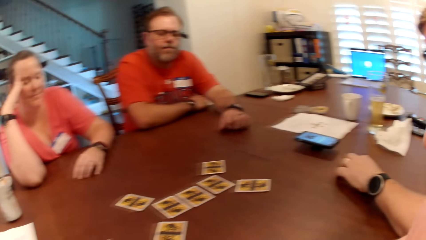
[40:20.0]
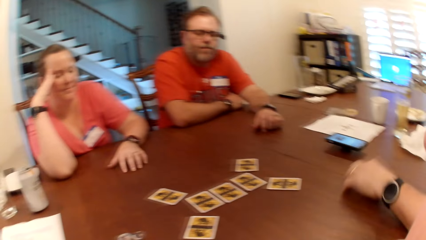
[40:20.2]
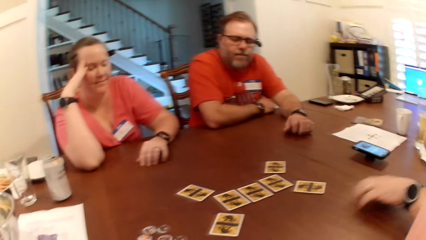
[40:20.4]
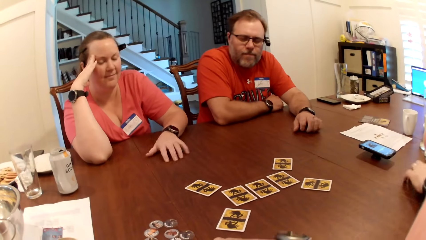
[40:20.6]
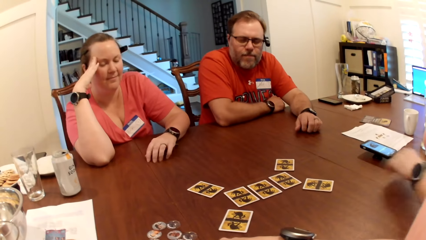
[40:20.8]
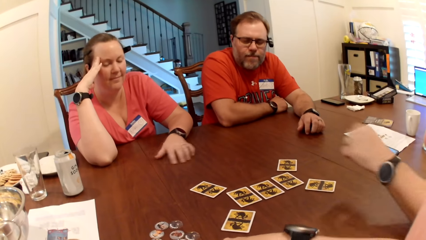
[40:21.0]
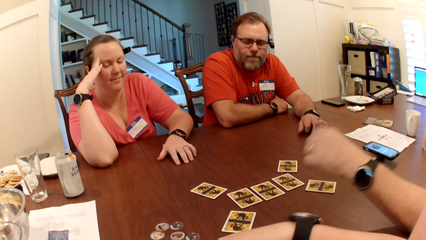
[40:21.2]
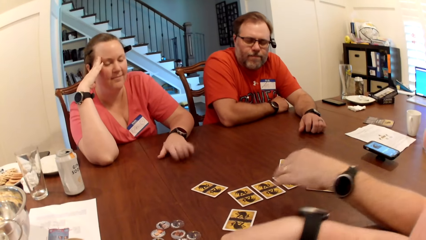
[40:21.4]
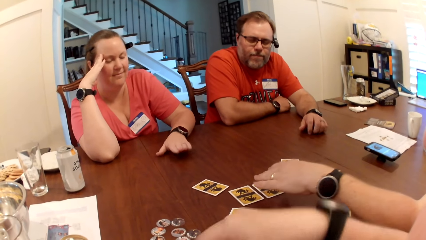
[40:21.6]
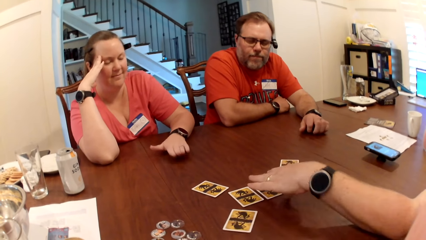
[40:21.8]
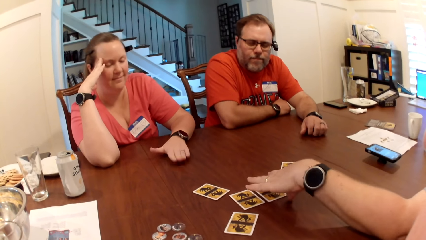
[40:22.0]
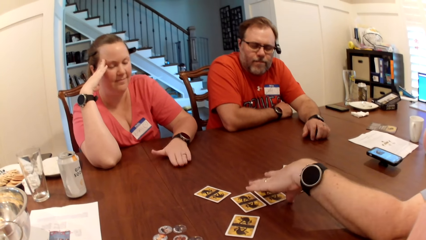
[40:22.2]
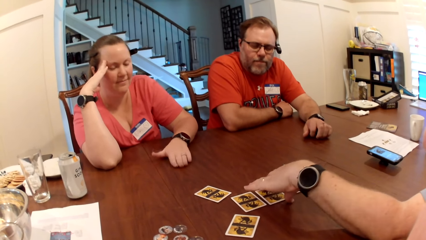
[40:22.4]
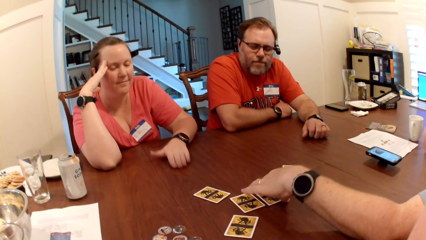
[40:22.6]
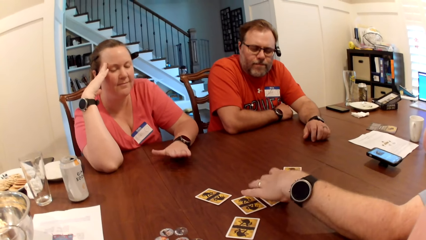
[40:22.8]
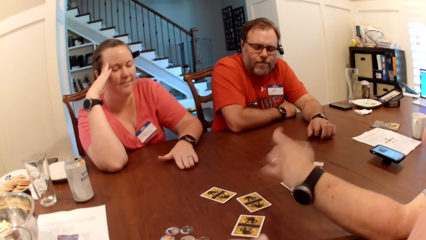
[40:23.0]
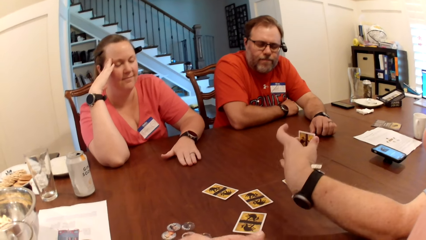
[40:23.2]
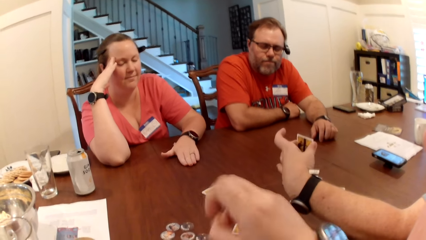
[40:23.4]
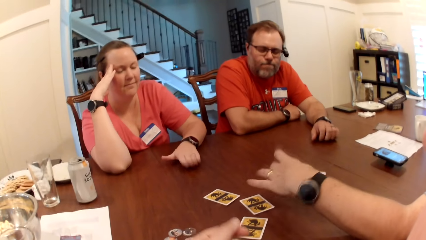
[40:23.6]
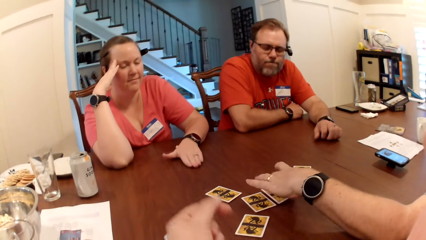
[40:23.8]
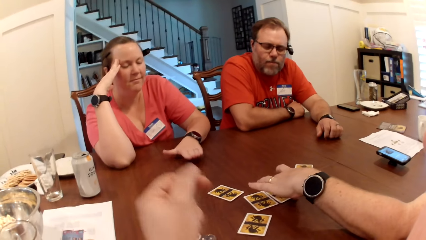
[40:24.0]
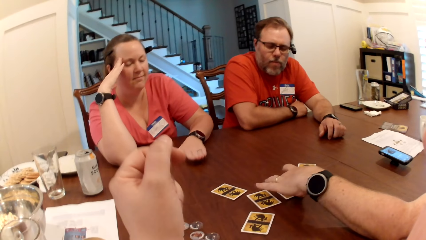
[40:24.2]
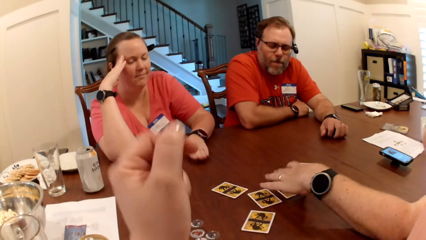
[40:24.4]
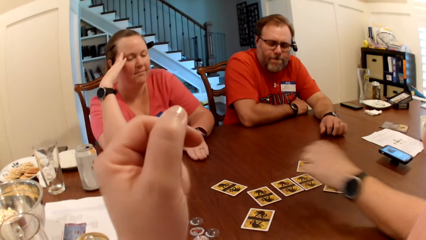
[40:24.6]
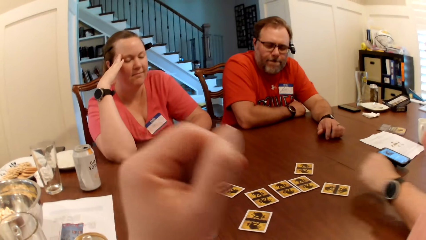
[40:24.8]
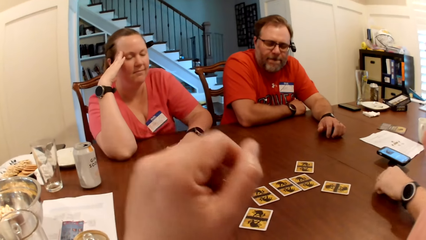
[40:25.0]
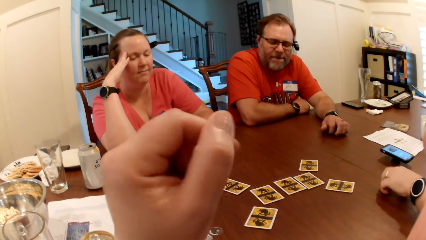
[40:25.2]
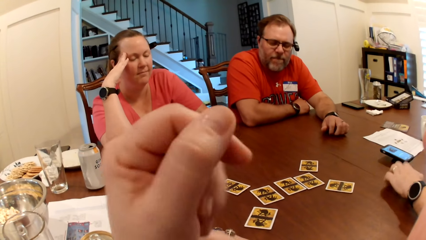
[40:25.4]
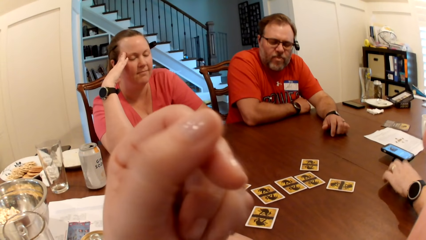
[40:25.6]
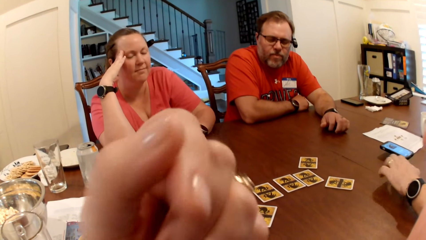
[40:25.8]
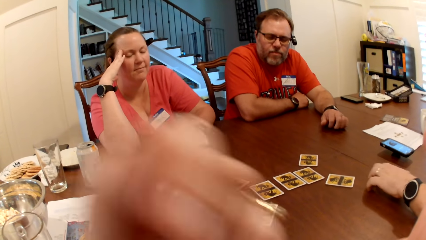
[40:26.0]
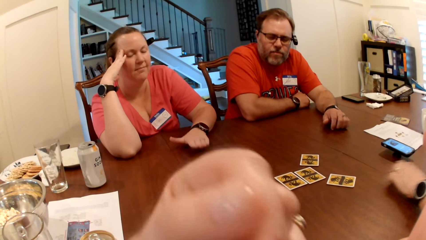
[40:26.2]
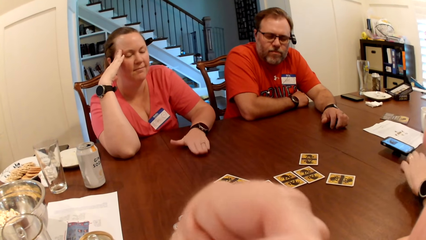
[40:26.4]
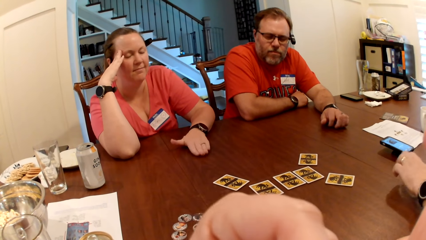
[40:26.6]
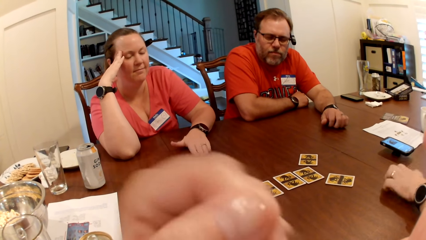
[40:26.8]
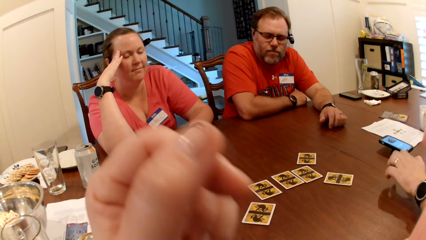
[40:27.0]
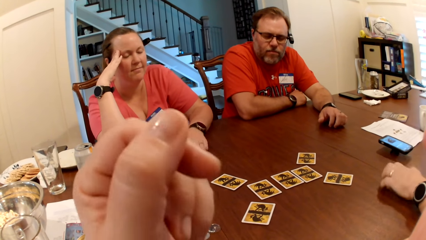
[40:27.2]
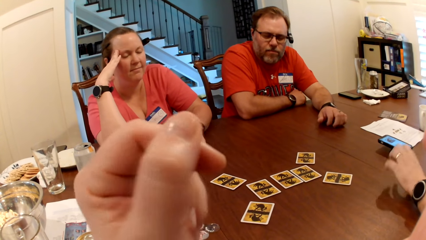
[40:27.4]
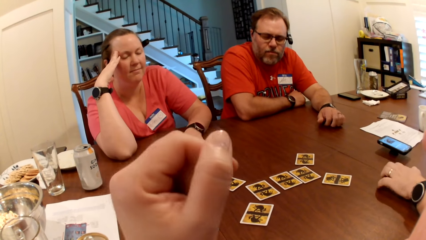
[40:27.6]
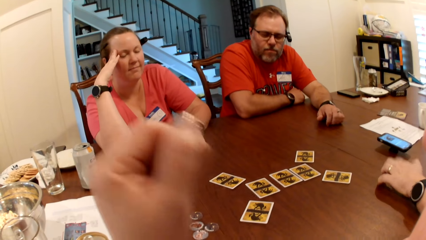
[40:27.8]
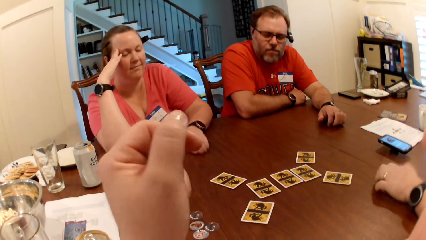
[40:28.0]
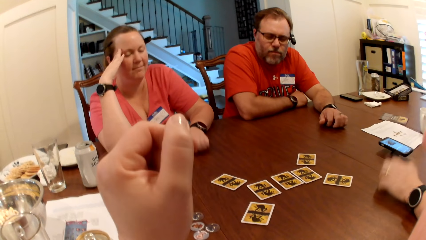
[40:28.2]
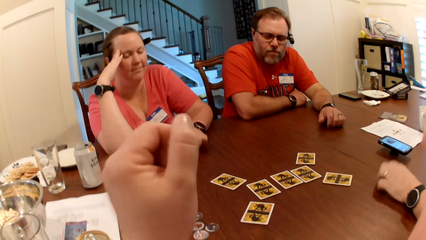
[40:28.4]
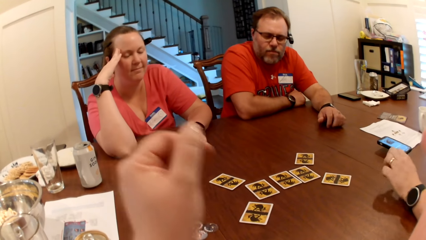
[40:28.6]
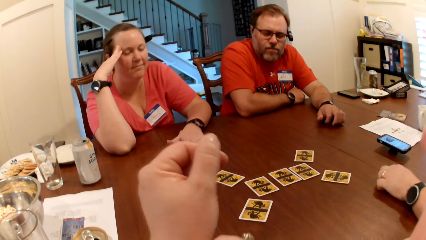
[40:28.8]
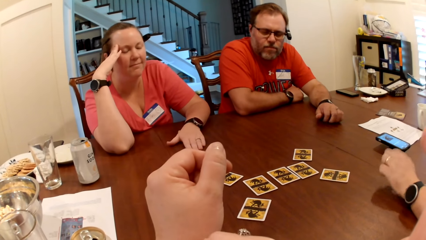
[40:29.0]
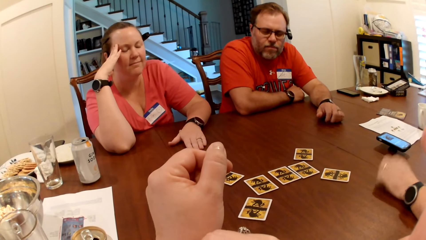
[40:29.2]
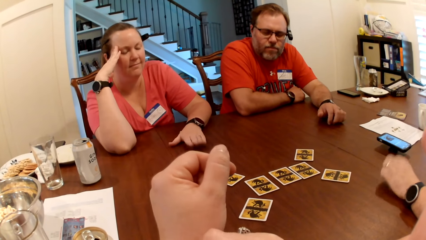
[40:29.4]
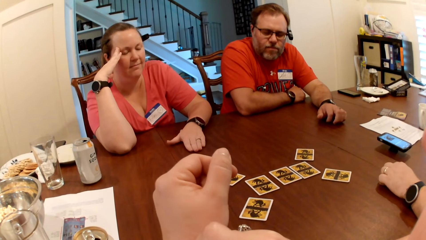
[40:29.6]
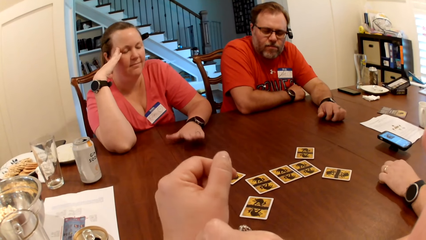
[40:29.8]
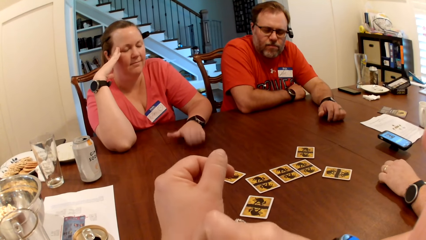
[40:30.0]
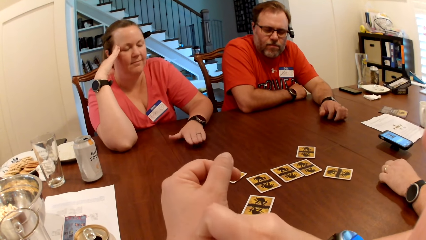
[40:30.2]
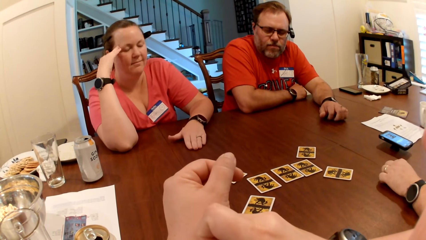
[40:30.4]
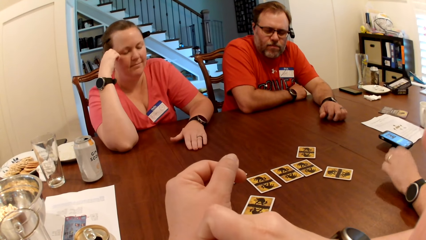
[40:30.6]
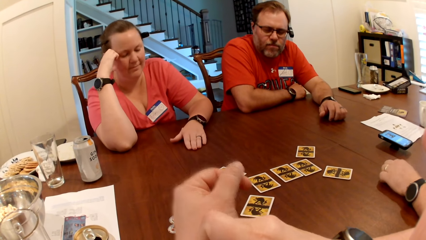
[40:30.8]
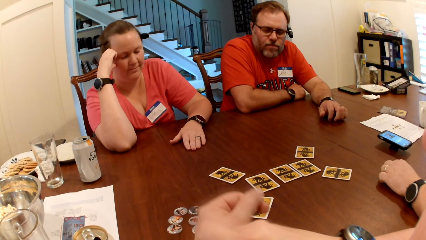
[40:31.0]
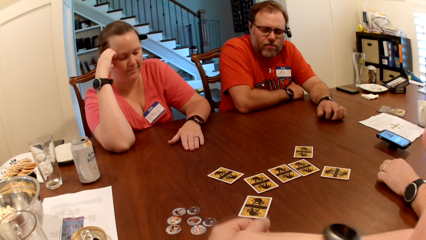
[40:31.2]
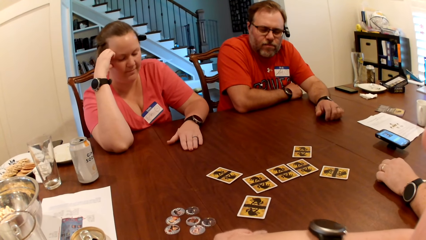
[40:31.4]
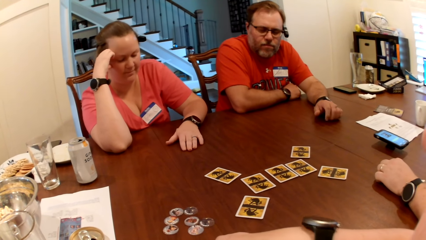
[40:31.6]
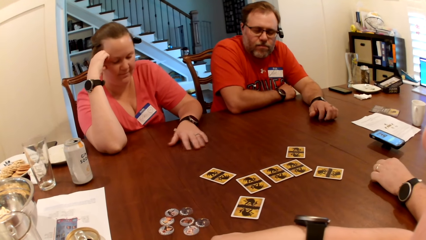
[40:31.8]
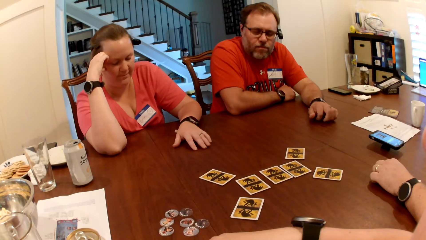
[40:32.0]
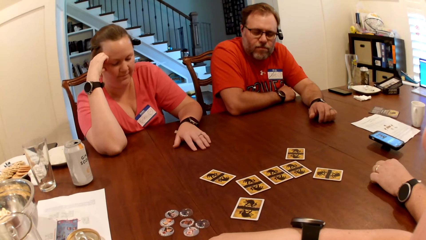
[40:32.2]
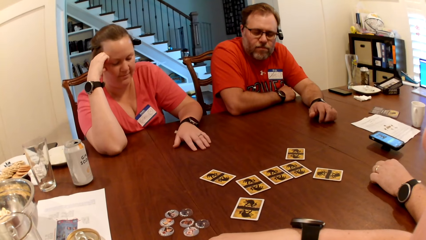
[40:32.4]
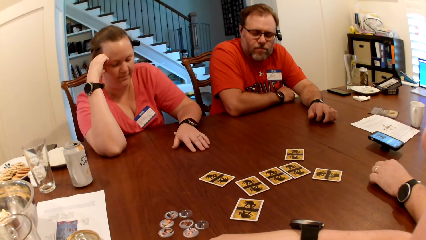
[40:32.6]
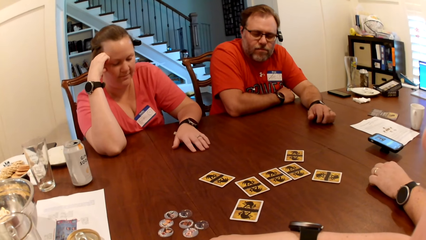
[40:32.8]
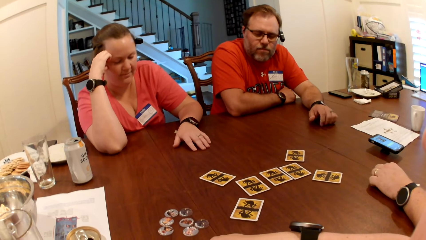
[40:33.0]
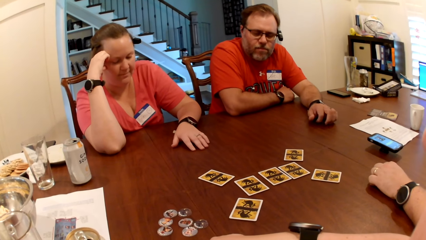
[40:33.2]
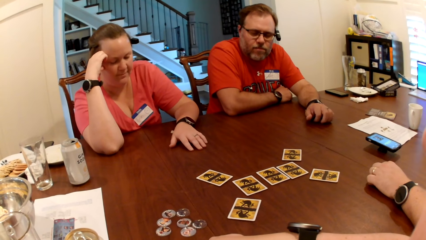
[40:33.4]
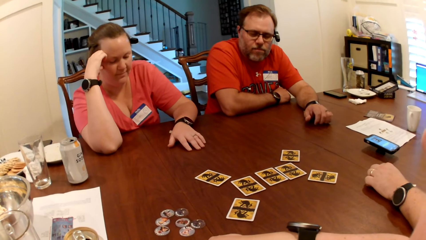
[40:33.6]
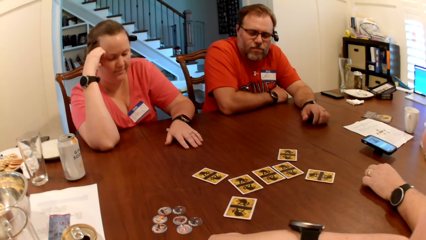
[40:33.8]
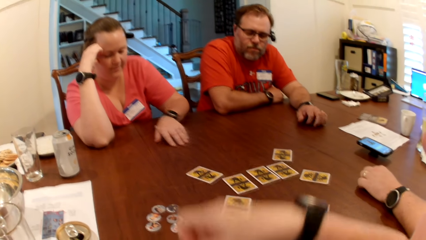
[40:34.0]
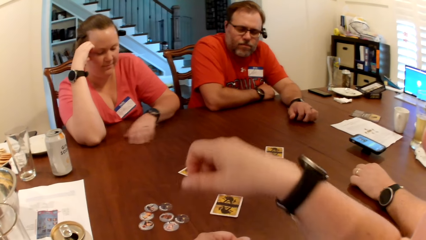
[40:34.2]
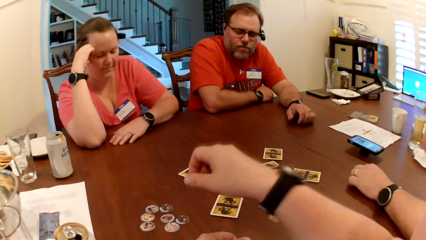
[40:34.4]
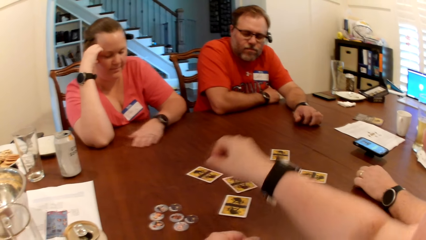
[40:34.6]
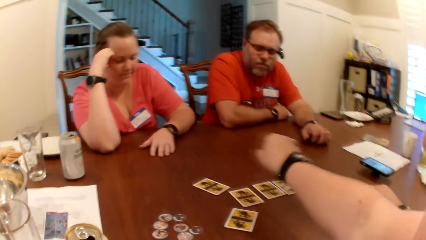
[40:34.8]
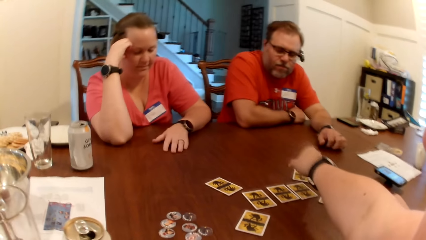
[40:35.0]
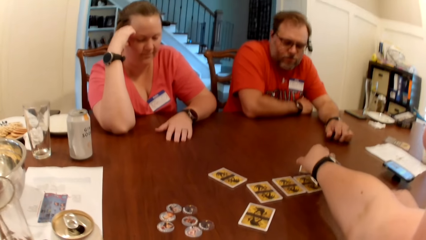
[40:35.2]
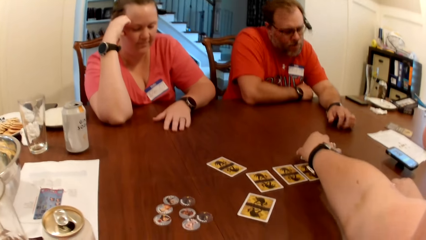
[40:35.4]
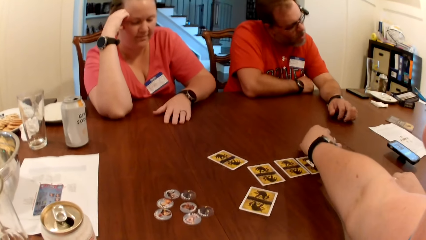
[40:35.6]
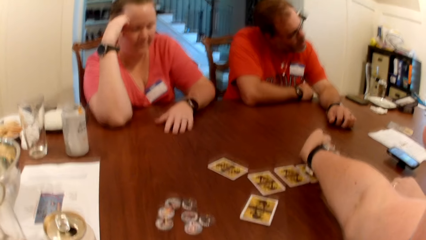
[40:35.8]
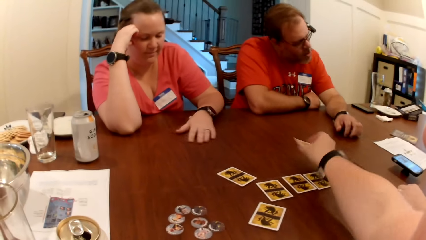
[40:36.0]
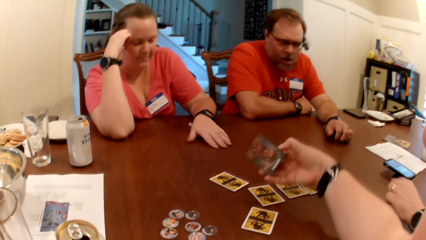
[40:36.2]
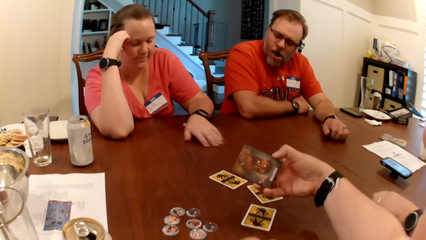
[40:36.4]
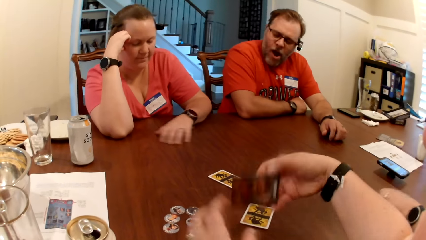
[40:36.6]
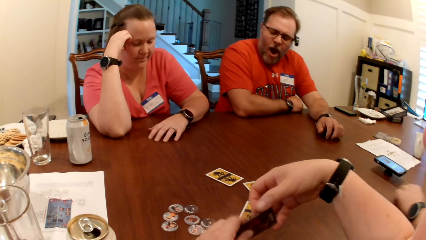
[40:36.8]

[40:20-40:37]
A man beats the table with his left hand fingers. Another man picks a card from the table with his left hand. A woman beats the table with her left hand. The other man turns the card with his left hand. The camera wearer adjusts her bracelet. The other man beats the table with his left hand. The woman moves her left hand on the table. The camera wearer picks a card from the table with her right hand. The other man moves his left hand on the table.
